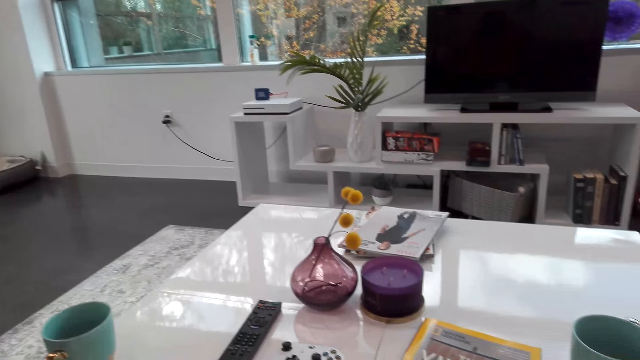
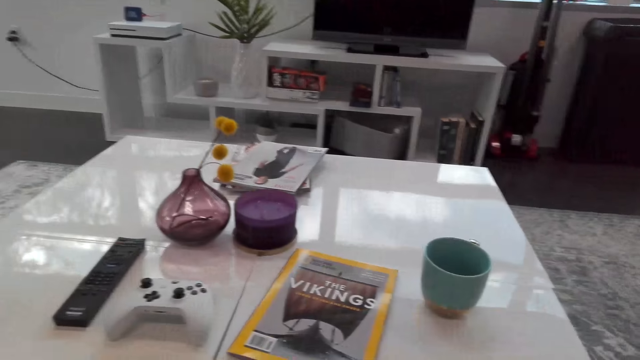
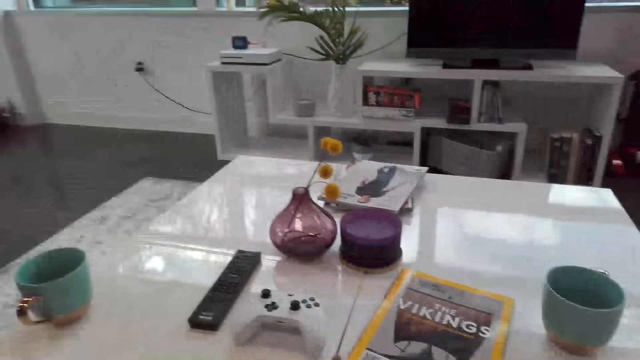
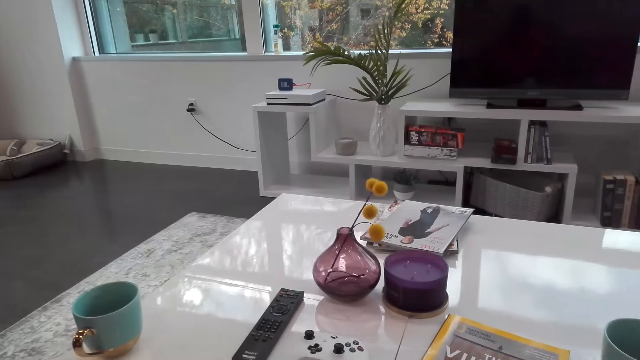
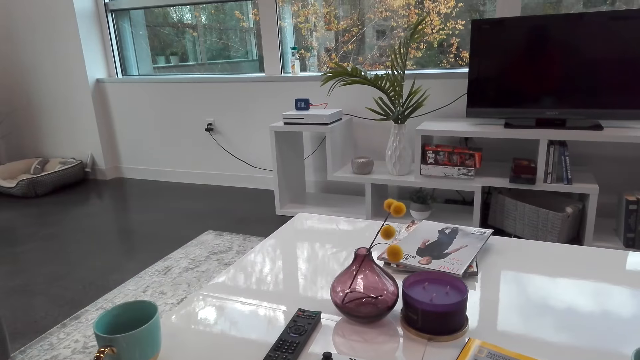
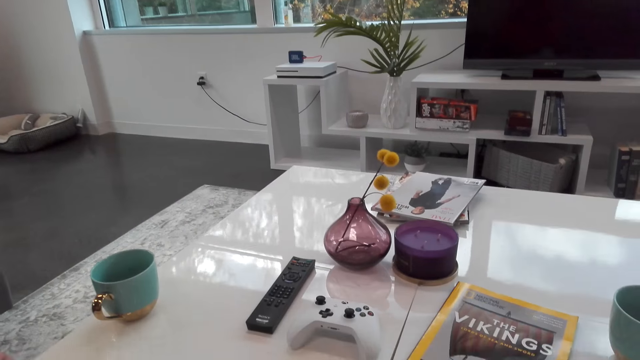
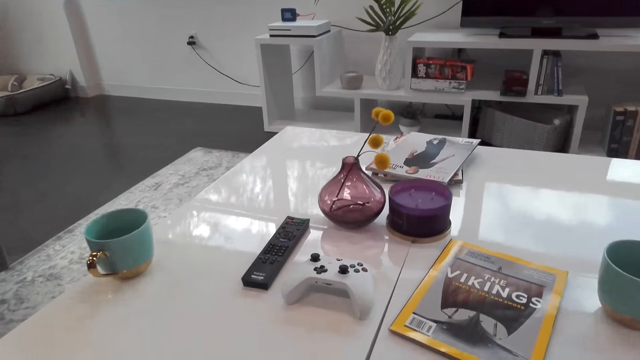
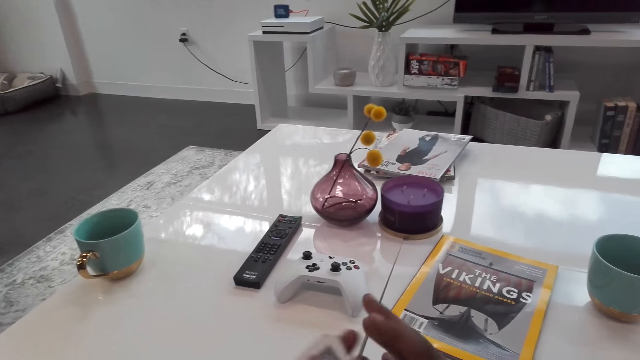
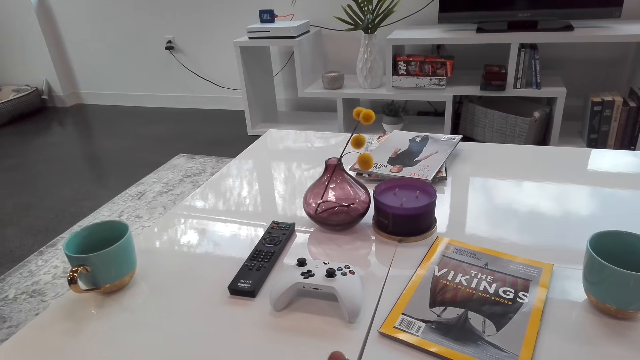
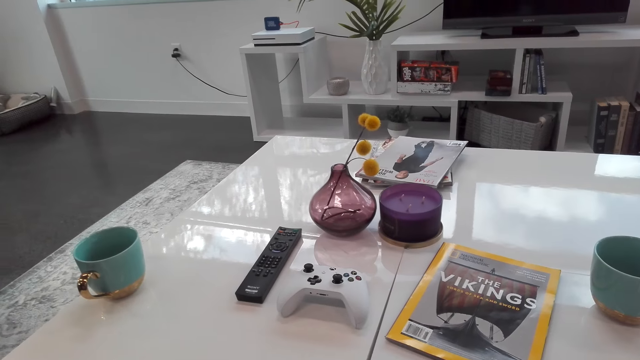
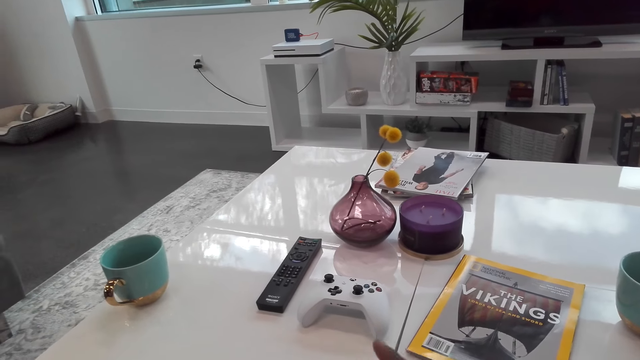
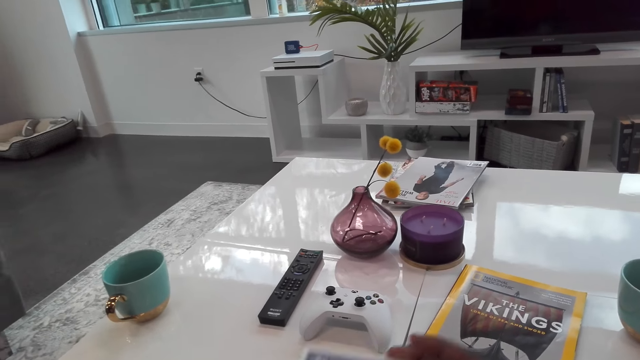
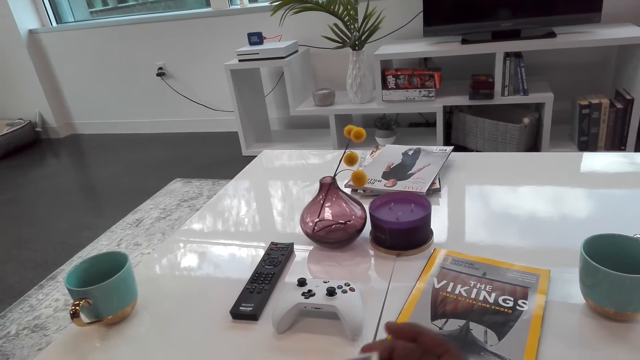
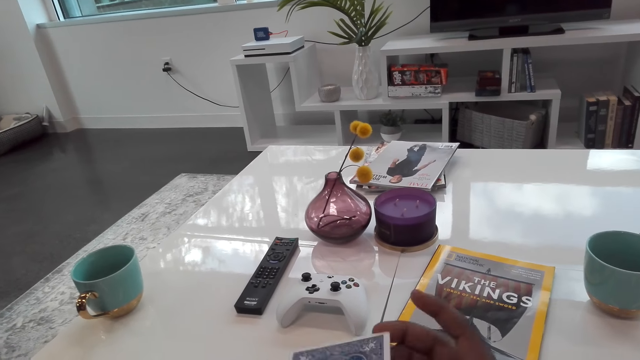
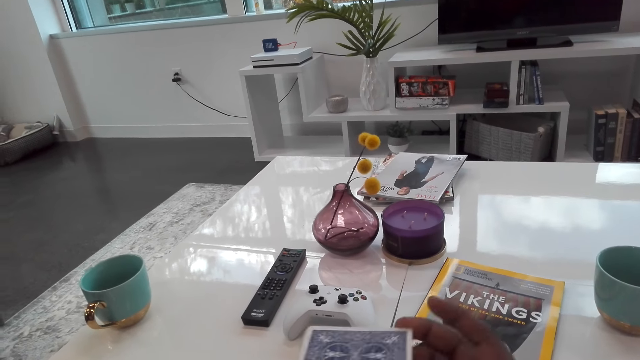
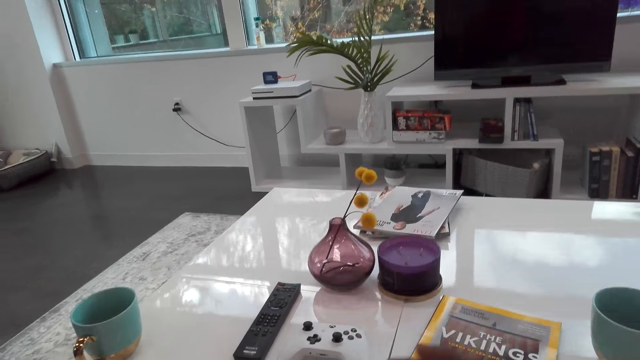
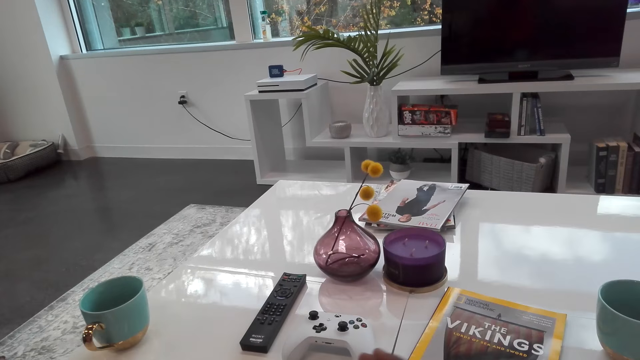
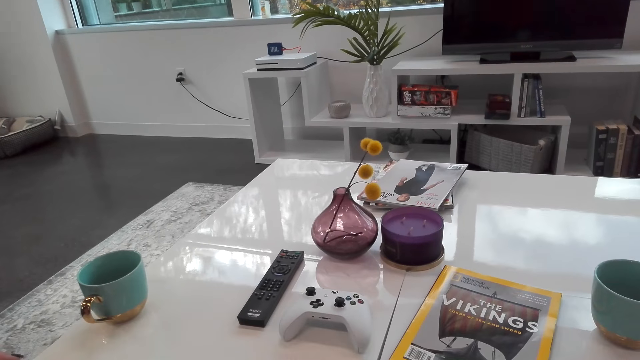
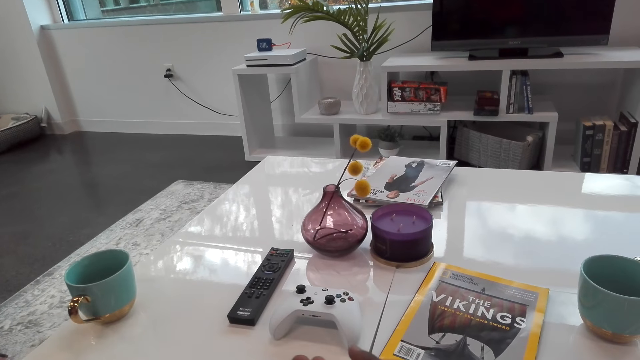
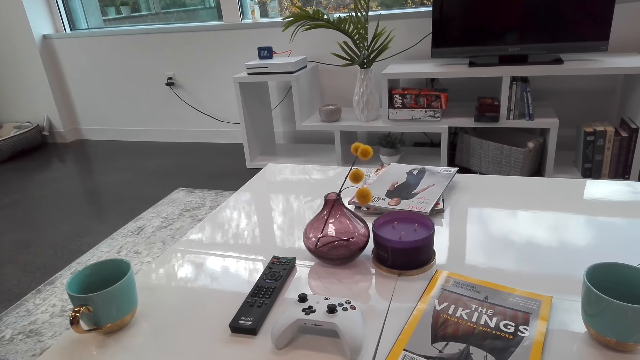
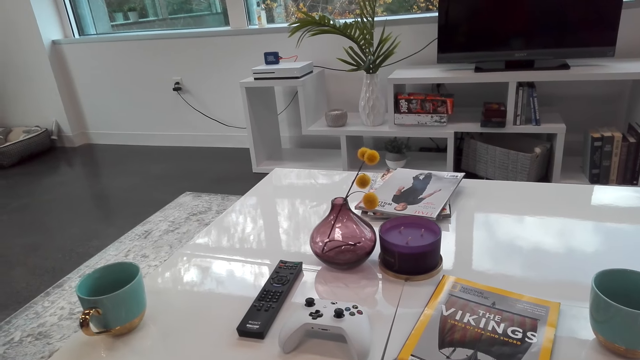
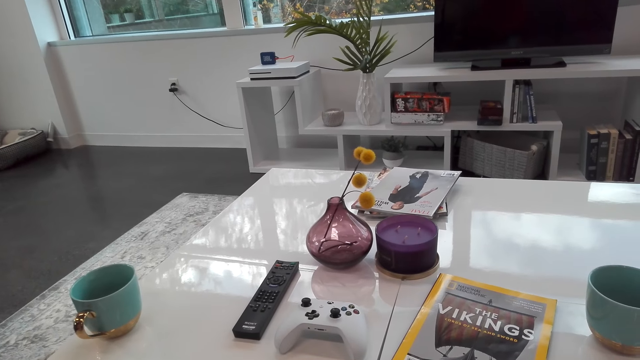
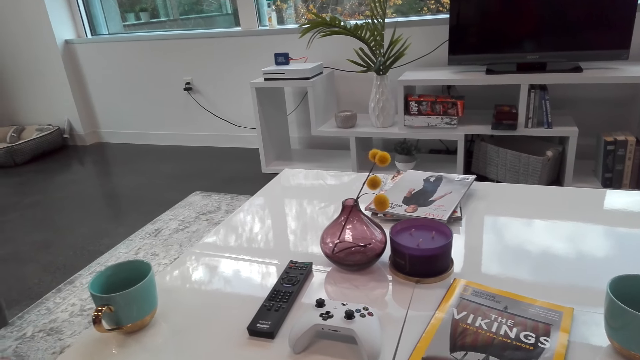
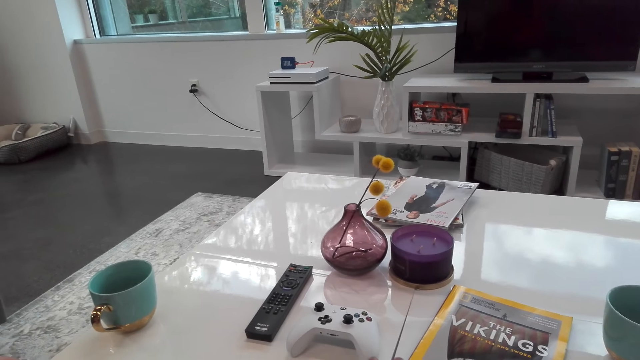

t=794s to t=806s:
The camera wearer looks around. They dialogue with a woman. They touch hands. They sort the cards.

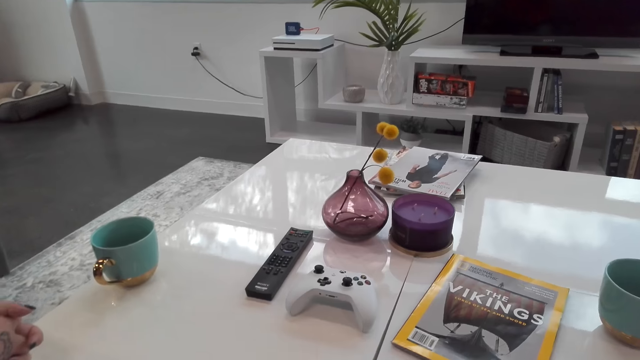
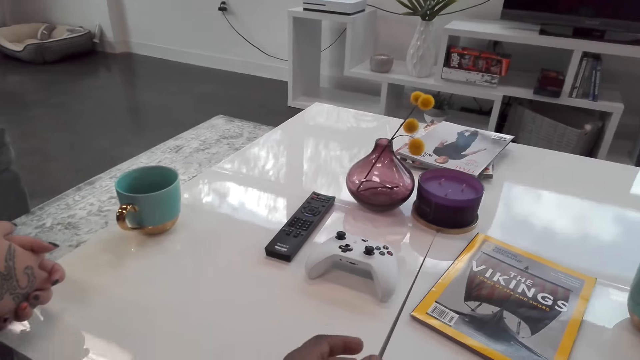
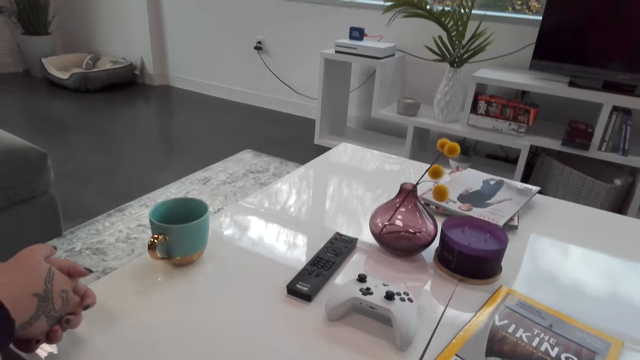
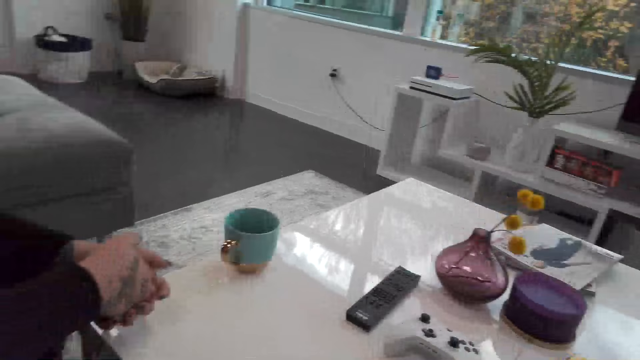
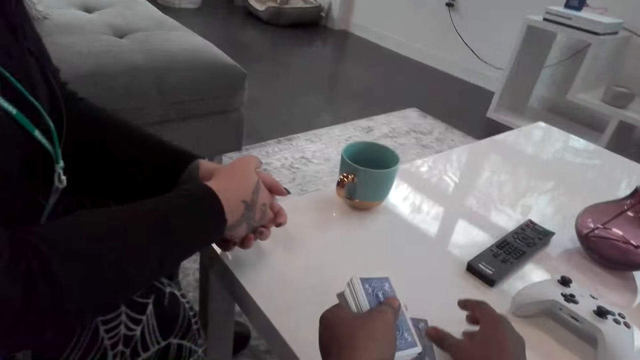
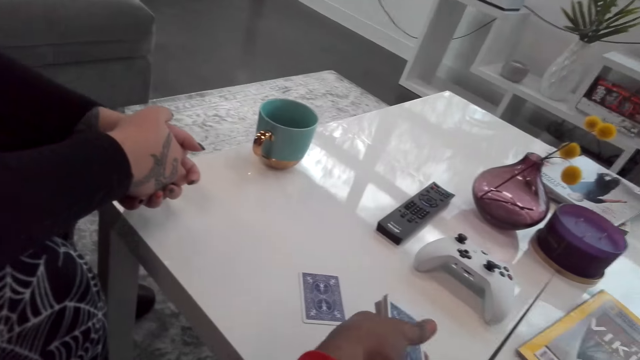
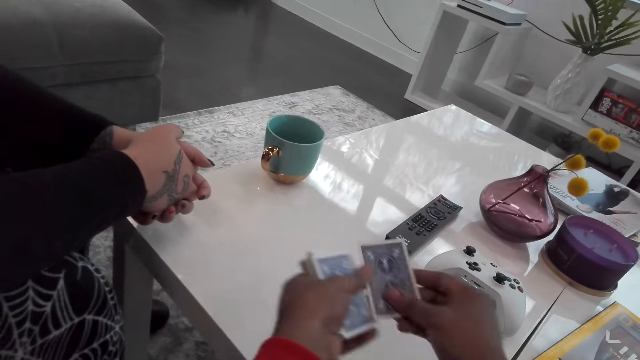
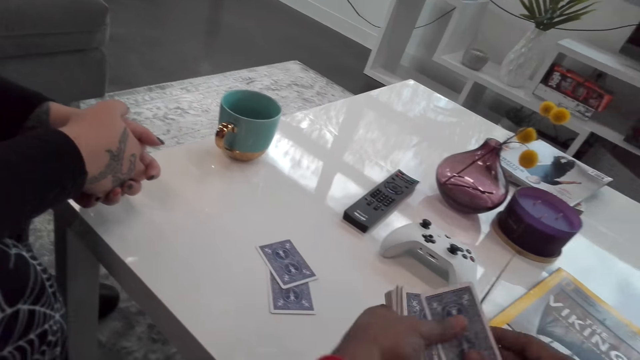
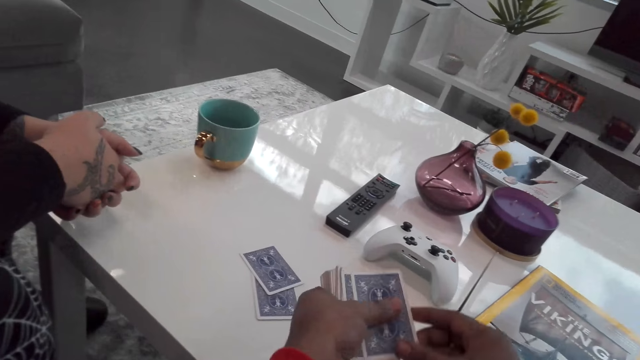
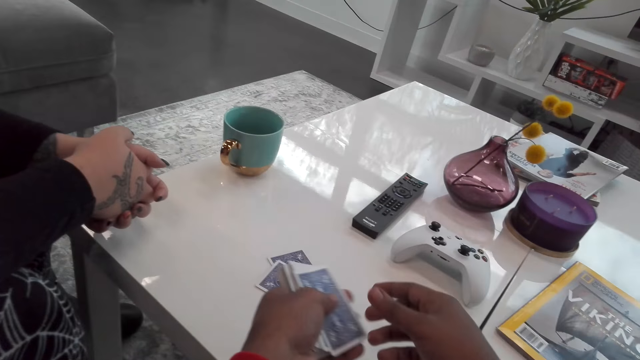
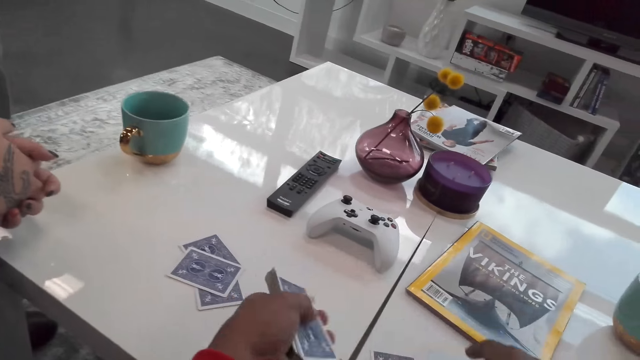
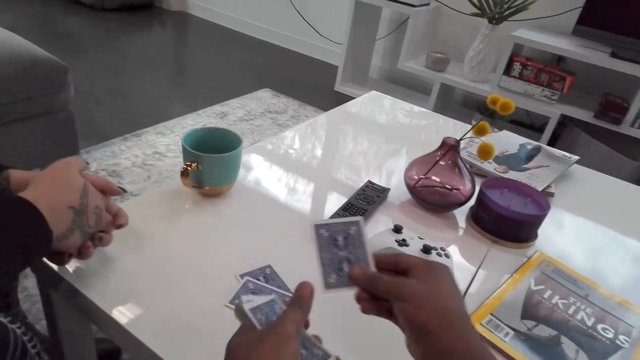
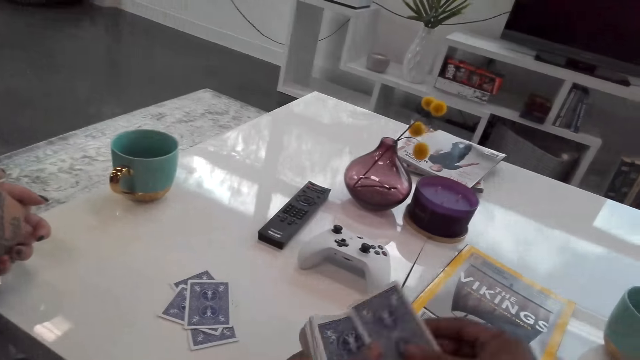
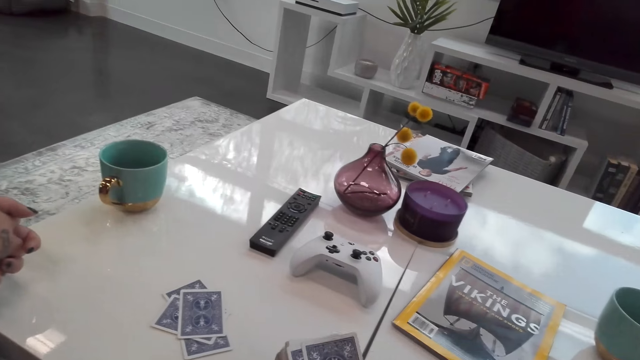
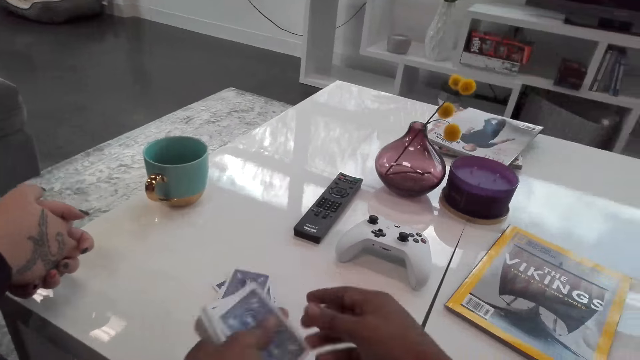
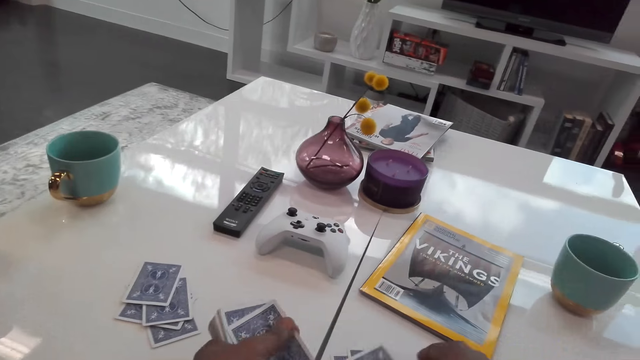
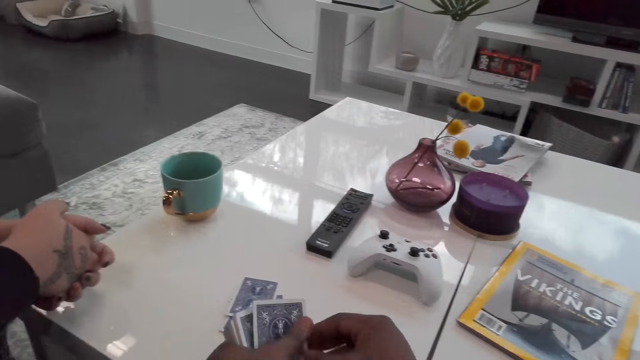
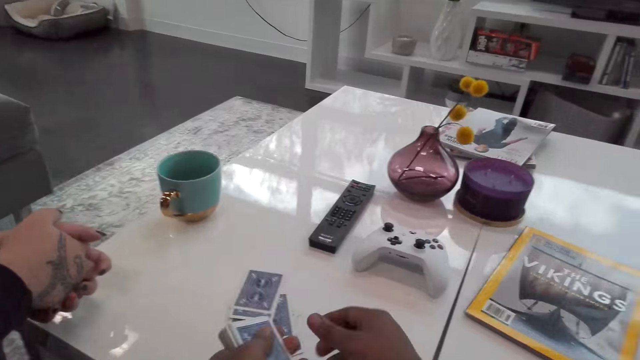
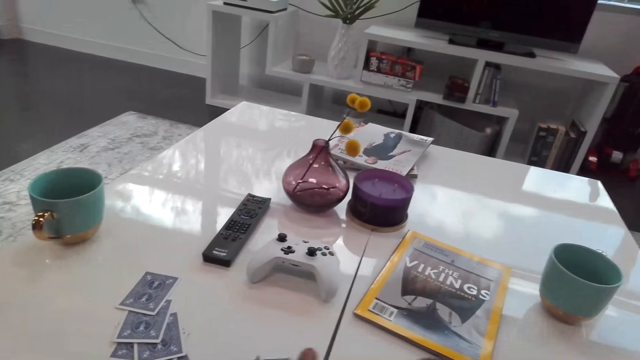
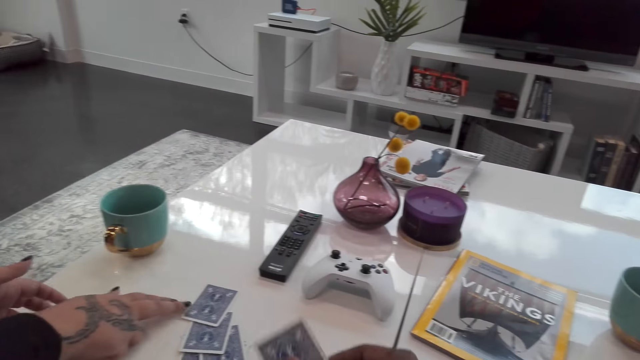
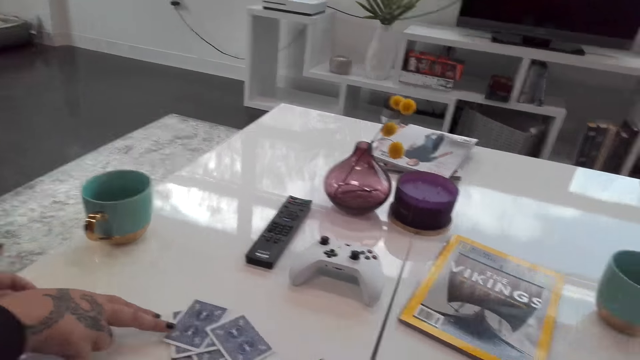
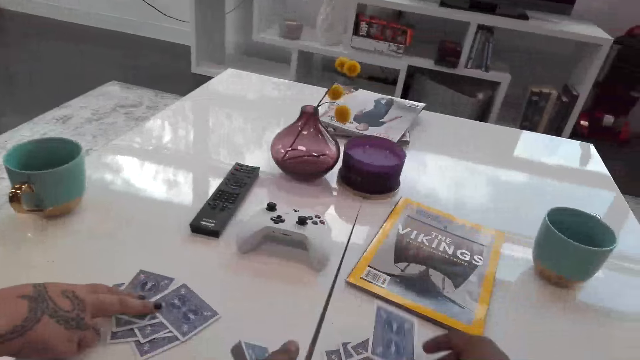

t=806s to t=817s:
The camera wearer looks around. They drop a card. They put down the cards.
